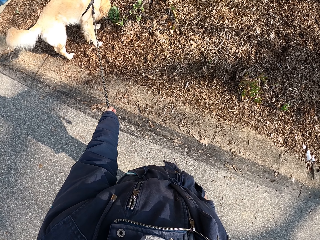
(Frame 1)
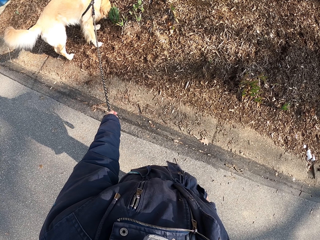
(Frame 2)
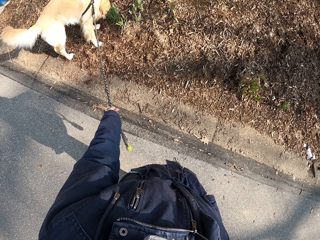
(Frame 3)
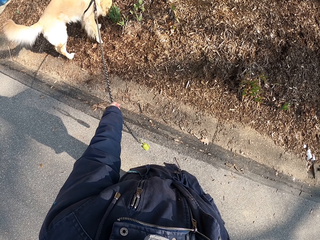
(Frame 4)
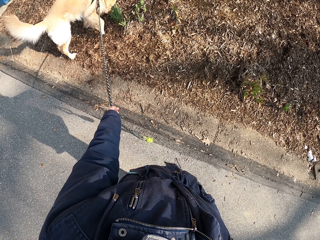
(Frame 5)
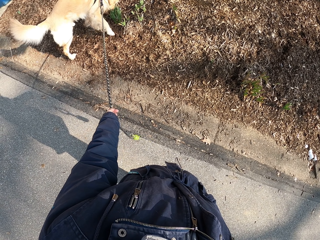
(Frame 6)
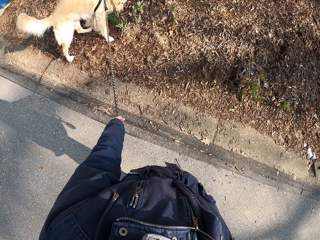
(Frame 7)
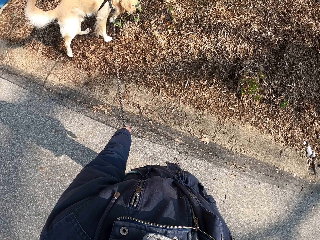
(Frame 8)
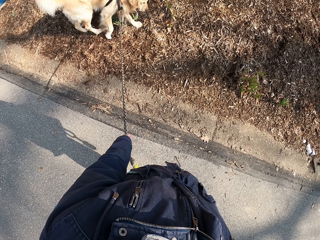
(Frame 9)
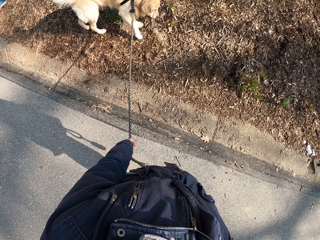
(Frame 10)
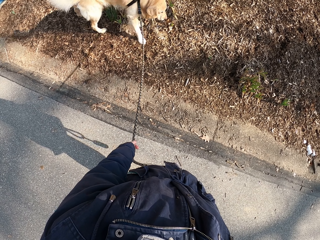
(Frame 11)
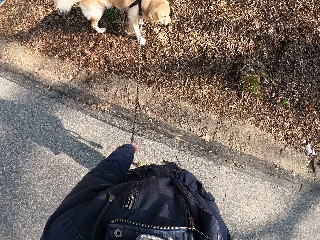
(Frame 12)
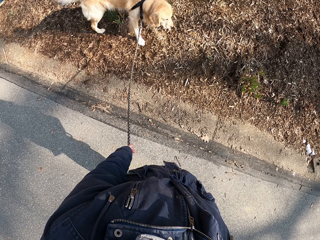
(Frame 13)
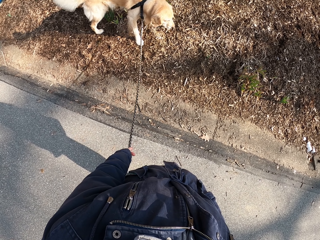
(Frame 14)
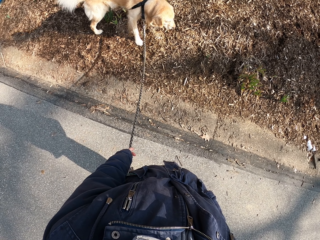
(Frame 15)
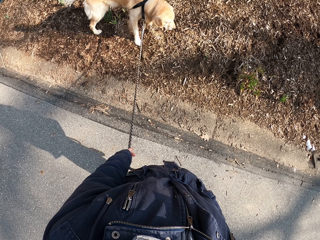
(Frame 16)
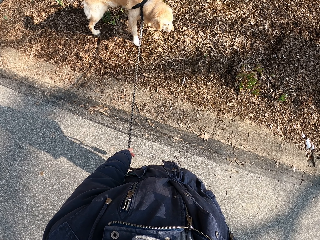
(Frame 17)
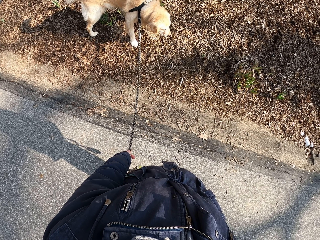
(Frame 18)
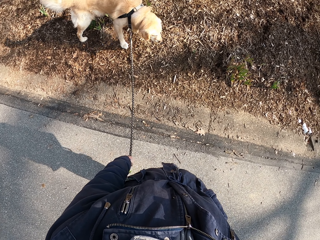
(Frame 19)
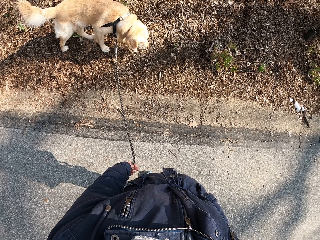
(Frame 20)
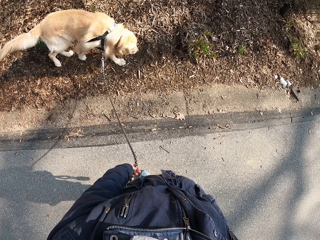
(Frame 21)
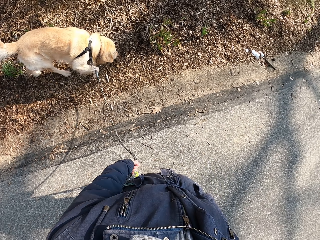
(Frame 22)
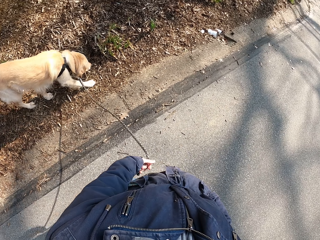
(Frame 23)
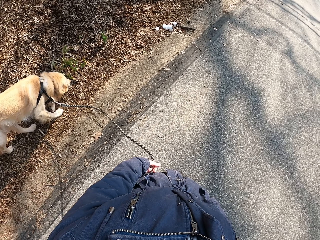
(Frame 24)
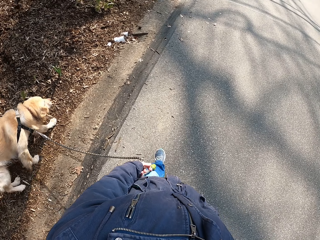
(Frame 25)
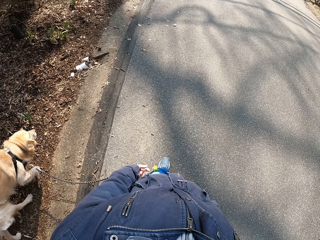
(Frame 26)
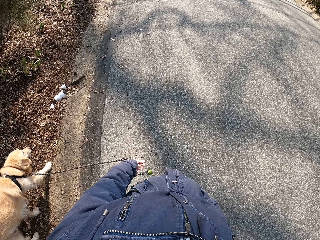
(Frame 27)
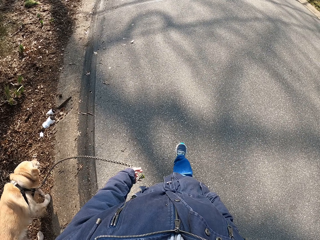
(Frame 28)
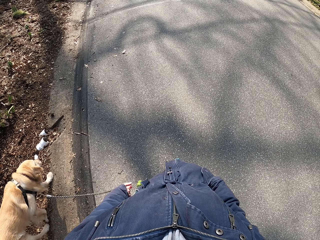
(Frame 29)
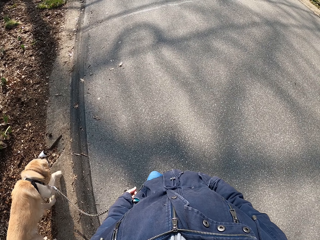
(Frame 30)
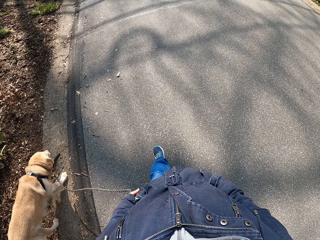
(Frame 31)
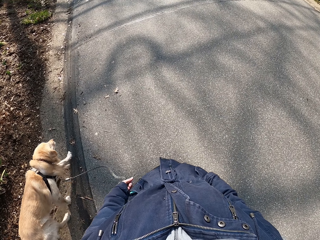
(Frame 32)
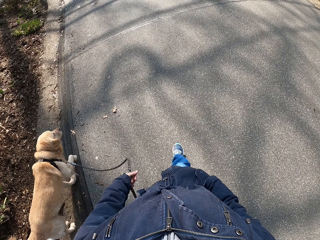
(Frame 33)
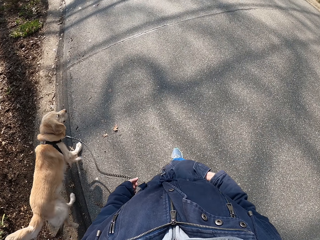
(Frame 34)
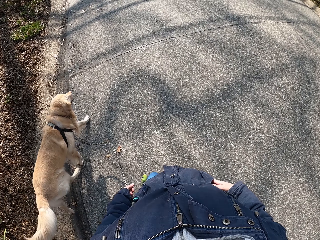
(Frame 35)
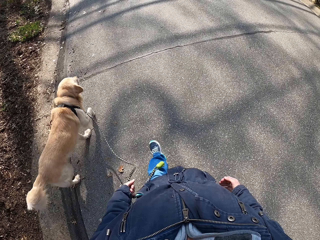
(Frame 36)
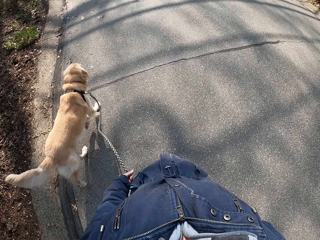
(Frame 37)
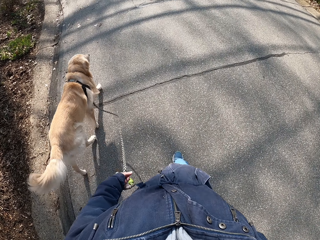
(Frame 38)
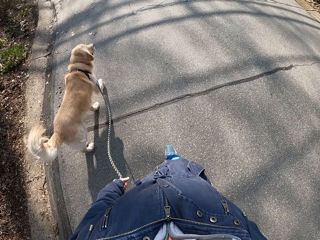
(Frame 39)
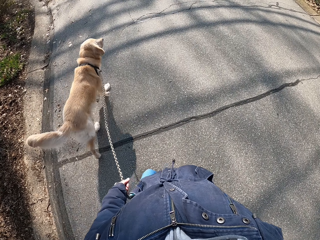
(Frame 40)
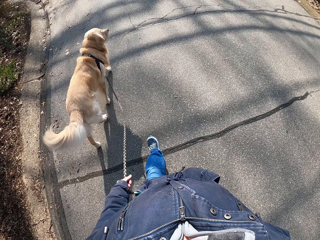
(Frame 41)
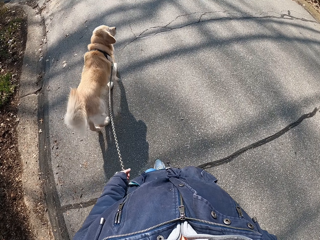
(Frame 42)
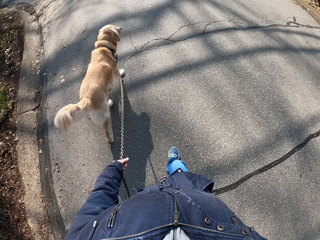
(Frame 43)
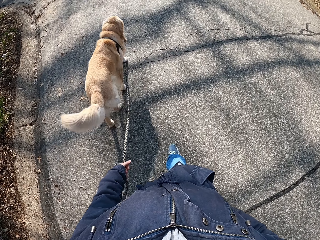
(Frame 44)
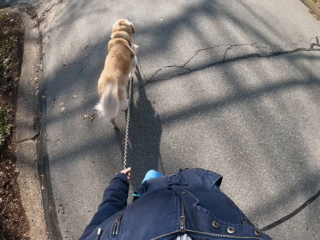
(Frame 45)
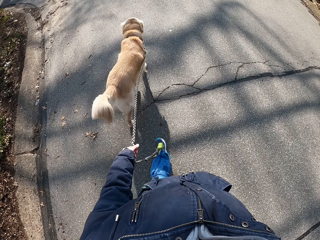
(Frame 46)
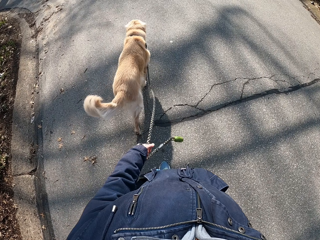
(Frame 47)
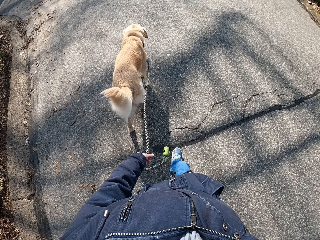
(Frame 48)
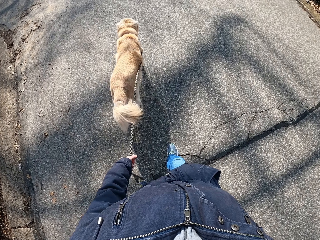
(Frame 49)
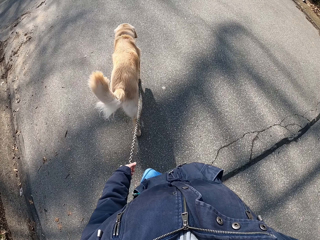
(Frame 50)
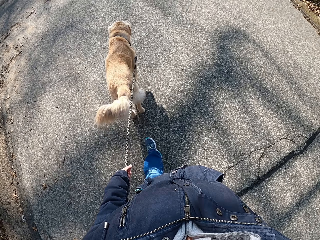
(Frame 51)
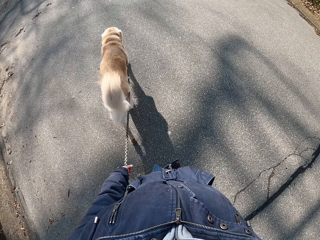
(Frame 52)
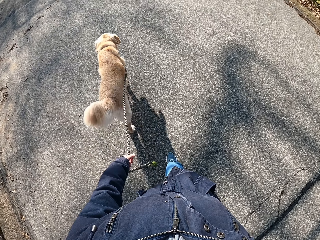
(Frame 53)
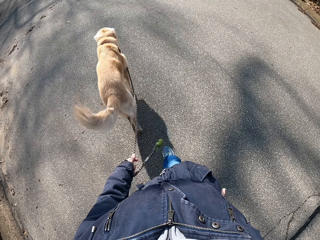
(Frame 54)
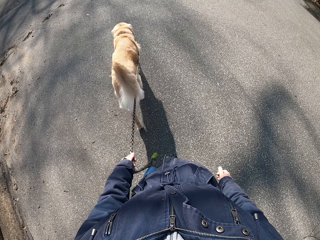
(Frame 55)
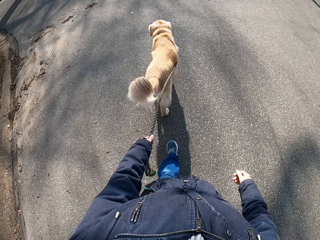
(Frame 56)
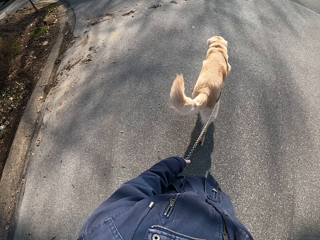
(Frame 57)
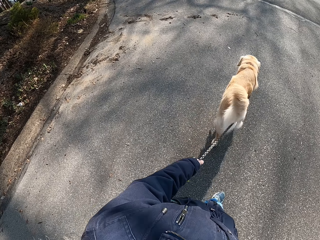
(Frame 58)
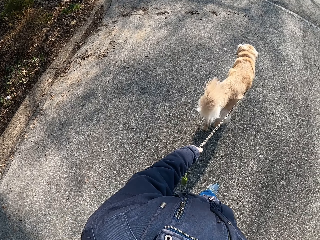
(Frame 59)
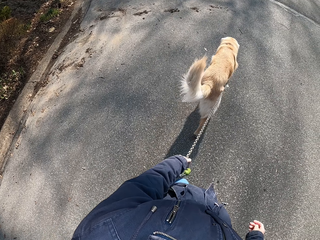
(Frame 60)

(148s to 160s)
The camera wearer holds the dog's rope with the left hand. They walk with the dog on the road and remove the right hand from the jacket pocket.

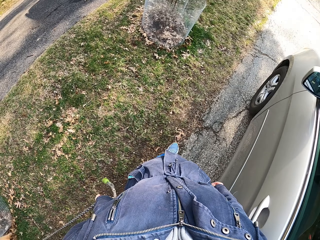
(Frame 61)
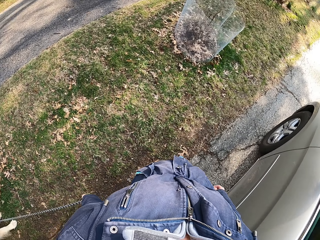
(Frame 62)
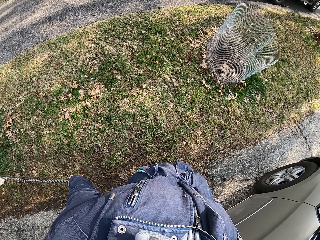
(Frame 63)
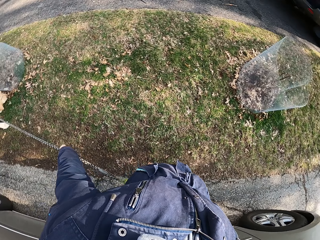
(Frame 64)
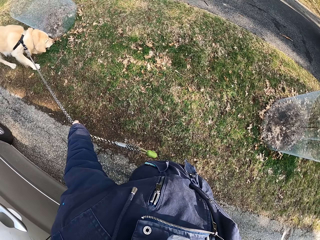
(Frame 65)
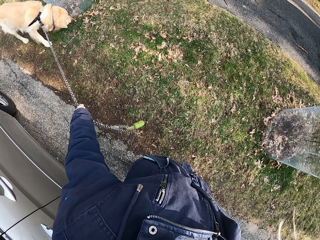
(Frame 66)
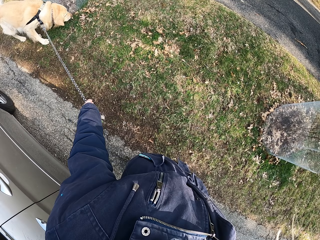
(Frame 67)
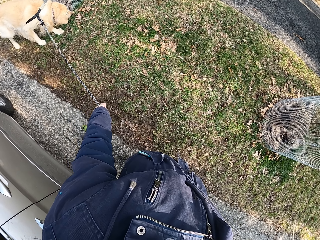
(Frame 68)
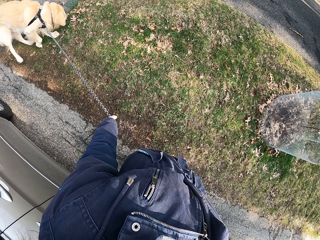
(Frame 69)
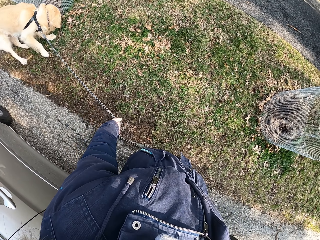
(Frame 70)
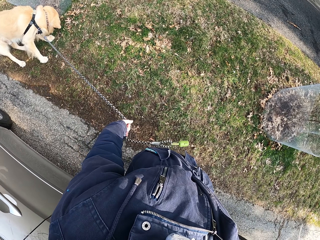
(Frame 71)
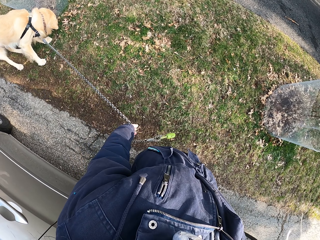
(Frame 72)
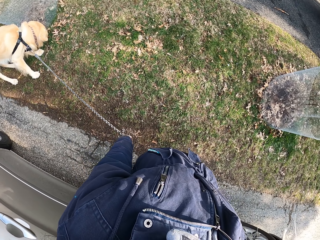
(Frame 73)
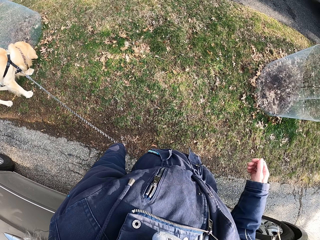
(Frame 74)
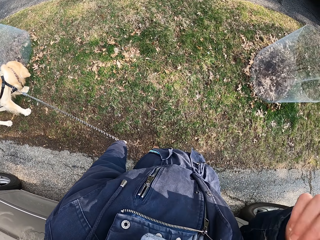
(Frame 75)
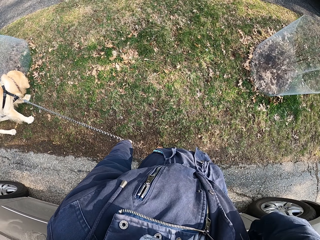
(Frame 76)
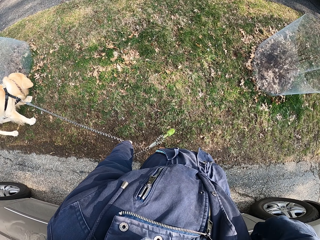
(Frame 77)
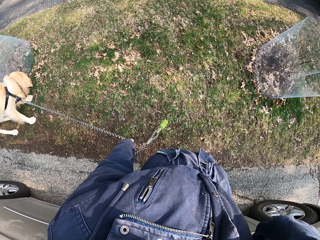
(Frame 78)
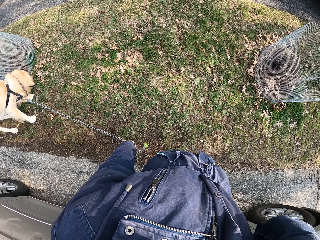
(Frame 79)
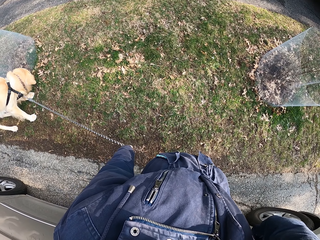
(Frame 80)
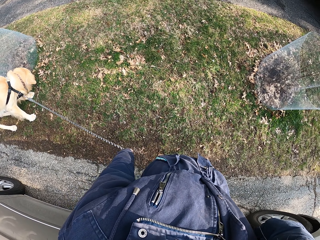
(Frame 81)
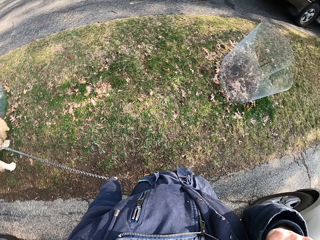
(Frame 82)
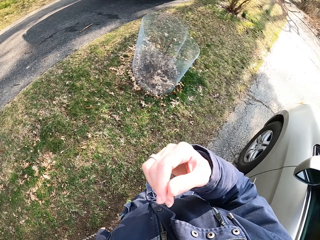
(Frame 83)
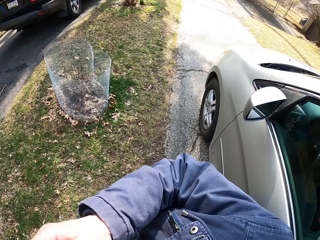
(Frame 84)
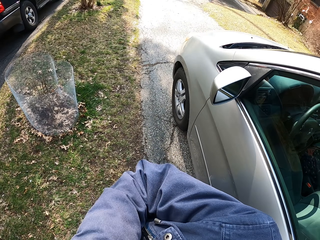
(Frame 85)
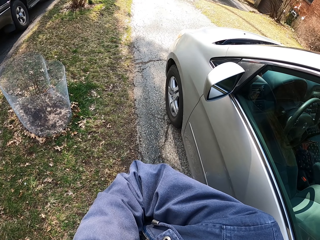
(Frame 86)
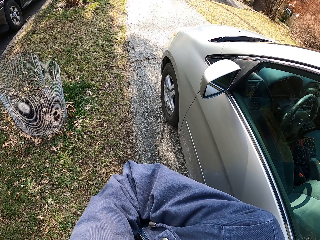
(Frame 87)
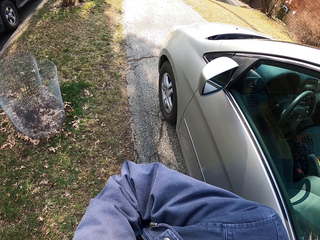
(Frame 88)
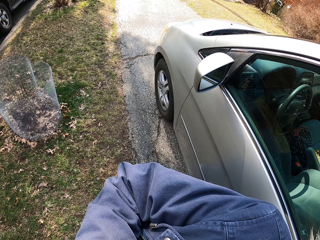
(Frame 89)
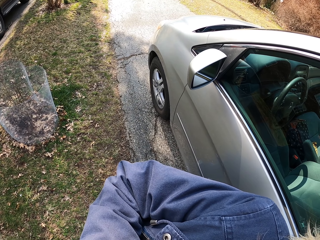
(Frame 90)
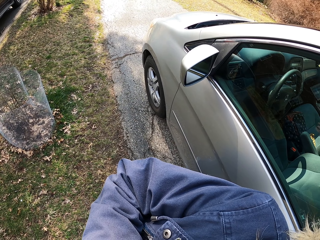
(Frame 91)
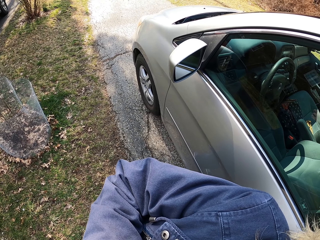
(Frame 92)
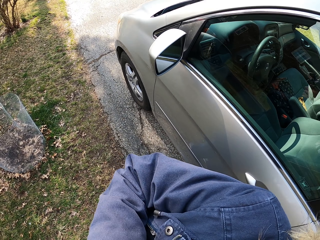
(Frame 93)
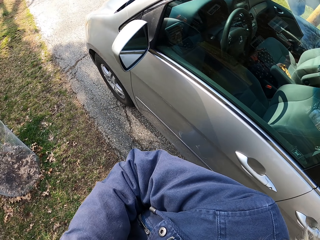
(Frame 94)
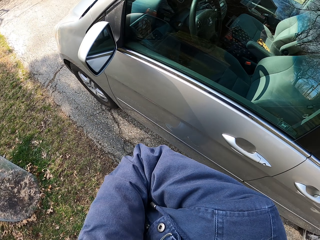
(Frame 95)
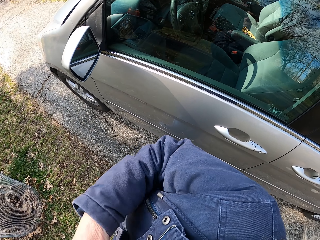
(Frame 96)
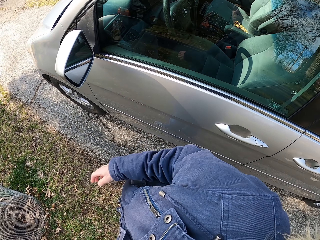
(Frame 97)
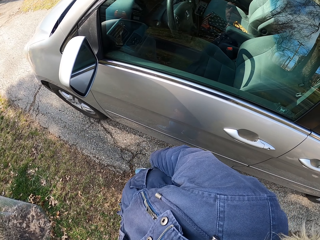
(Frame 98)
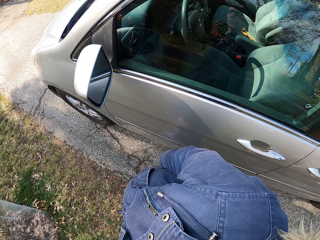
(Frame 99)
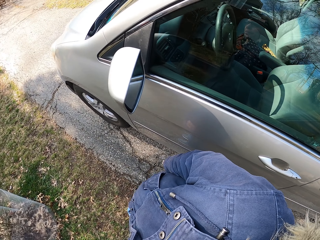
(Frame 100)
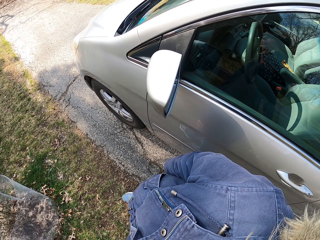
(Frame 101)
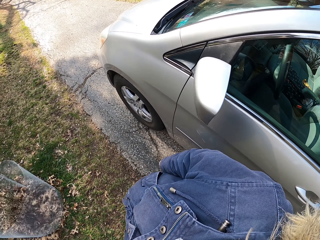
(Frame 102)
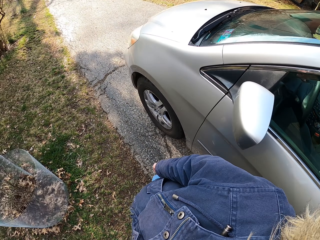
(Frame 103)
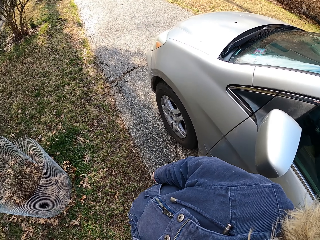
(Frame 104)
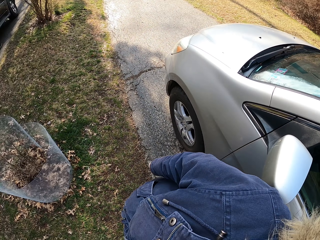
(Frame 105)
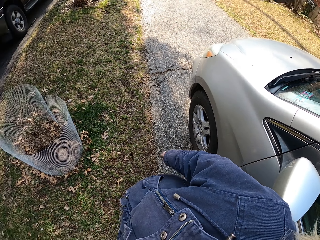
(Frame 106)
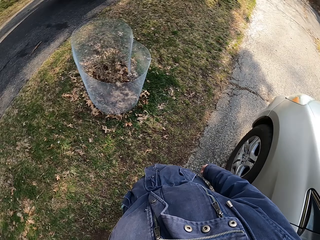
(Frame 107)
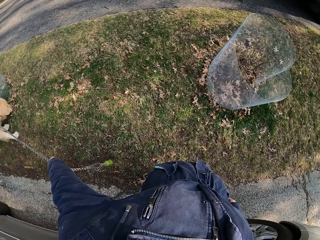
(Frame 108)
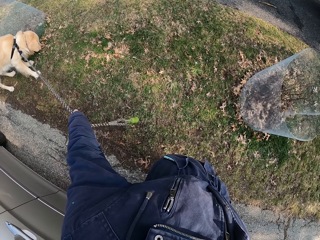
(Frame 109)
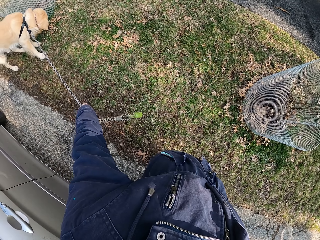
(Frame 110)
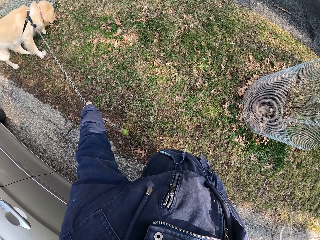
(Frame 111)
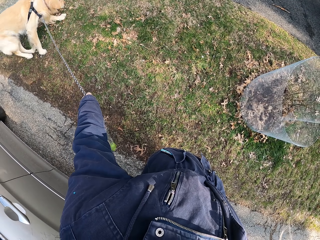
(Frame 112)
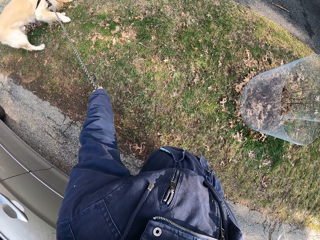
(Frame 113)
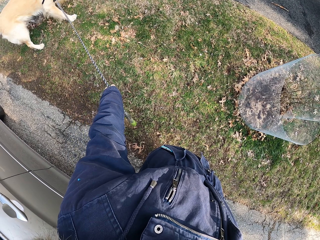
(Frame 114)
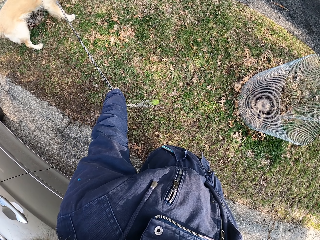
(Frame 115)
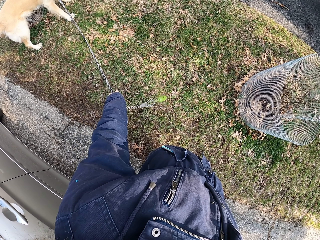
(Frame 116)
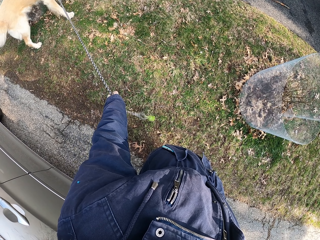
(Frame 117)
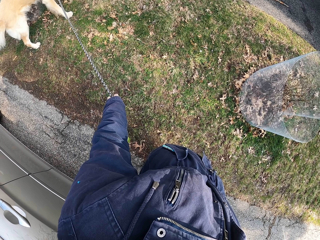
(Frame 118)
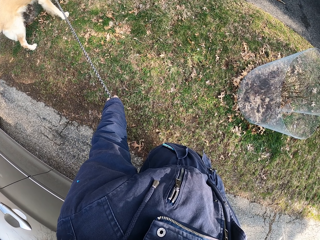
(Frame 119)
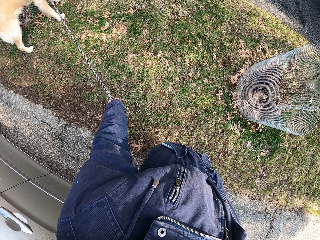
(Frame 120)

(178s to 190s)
The camera wearer stops. They stare at the dog. They lift the right hand. They look around. They walk with the dog on the road. They look at the dog.
